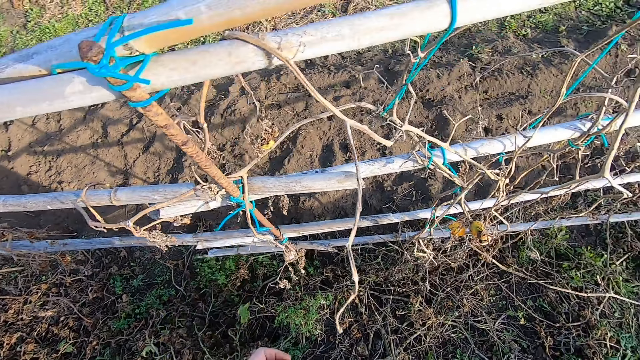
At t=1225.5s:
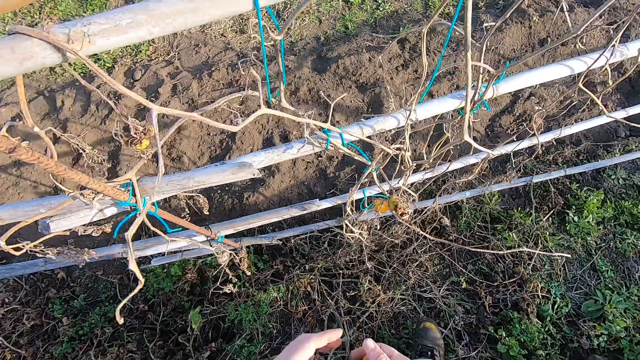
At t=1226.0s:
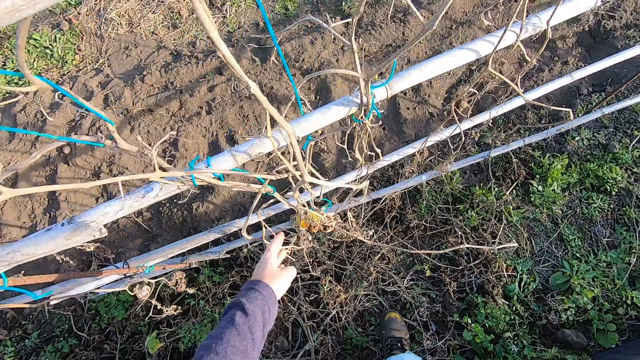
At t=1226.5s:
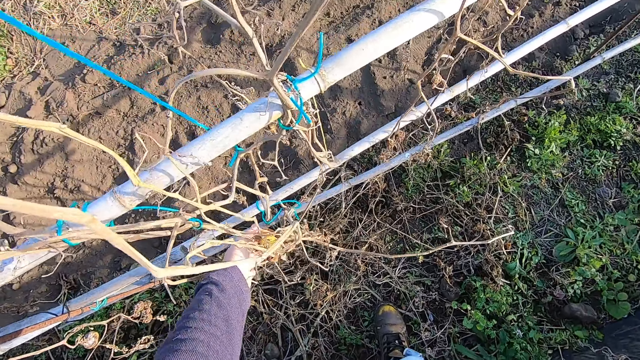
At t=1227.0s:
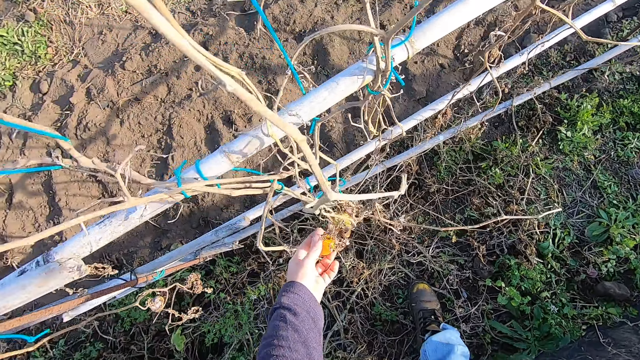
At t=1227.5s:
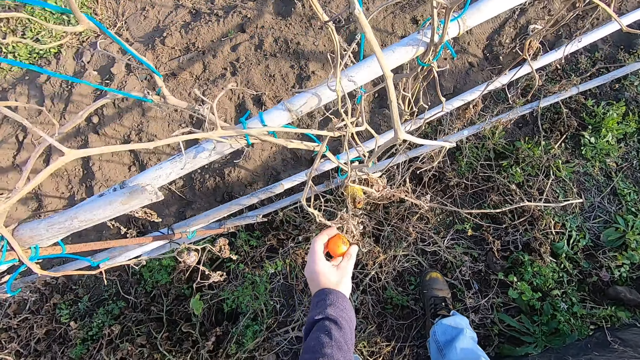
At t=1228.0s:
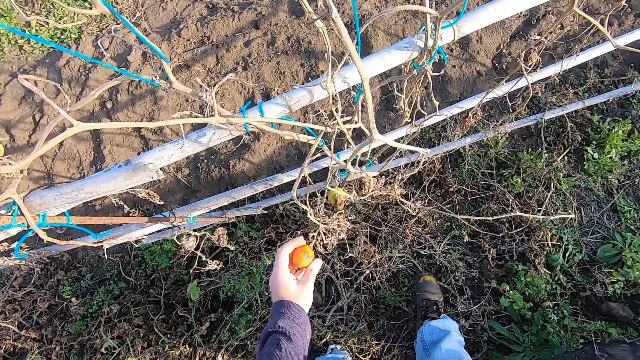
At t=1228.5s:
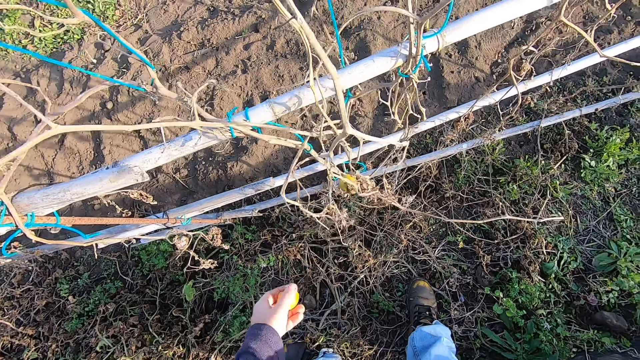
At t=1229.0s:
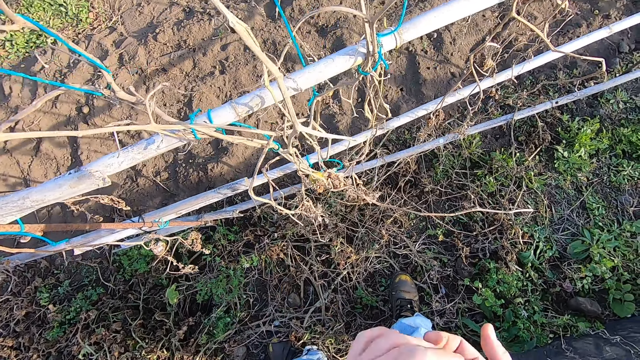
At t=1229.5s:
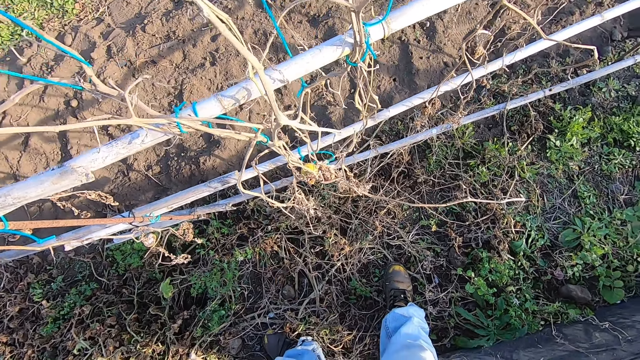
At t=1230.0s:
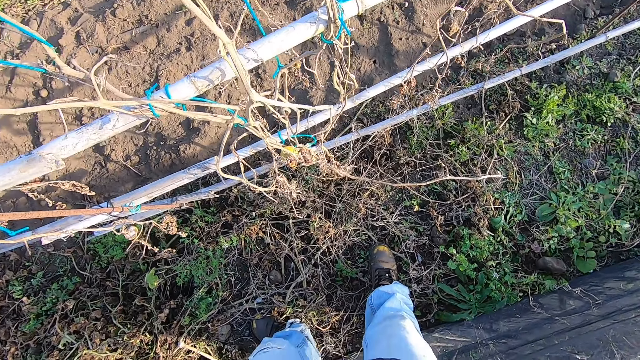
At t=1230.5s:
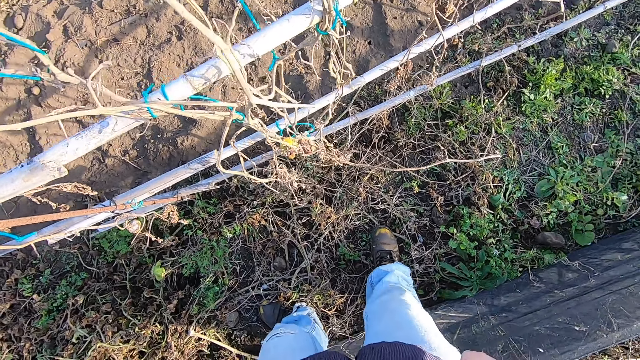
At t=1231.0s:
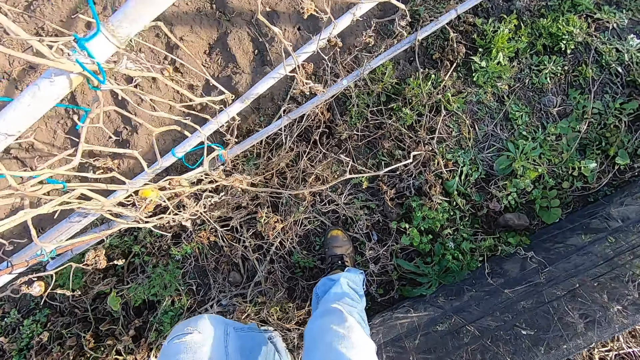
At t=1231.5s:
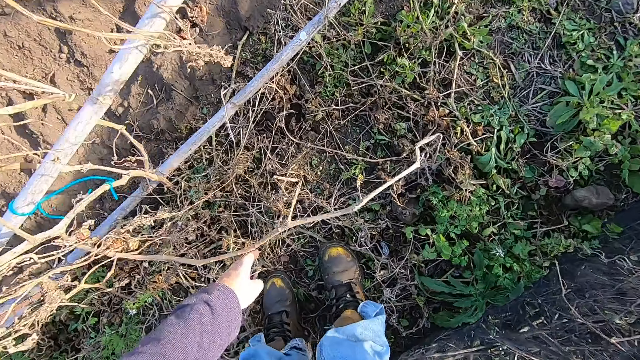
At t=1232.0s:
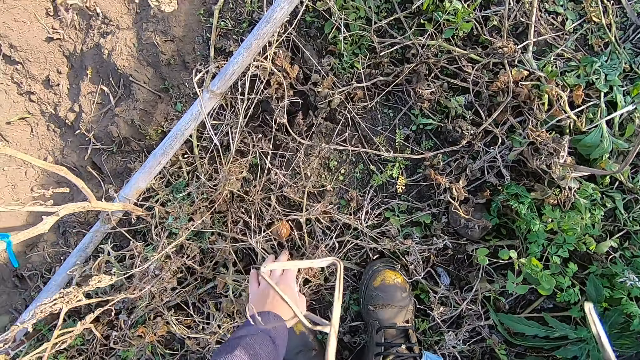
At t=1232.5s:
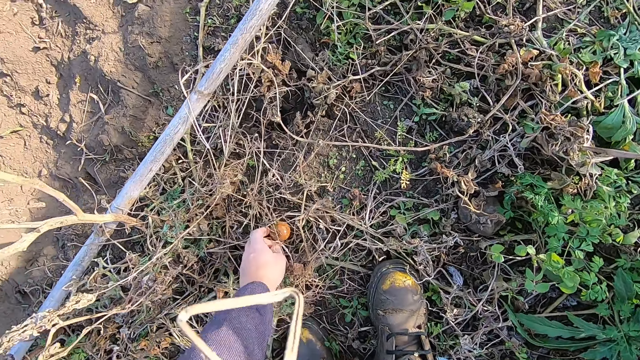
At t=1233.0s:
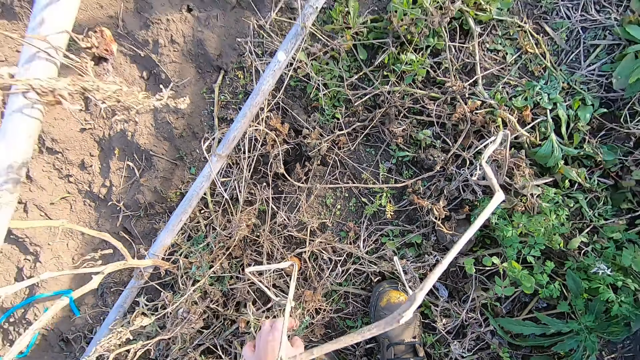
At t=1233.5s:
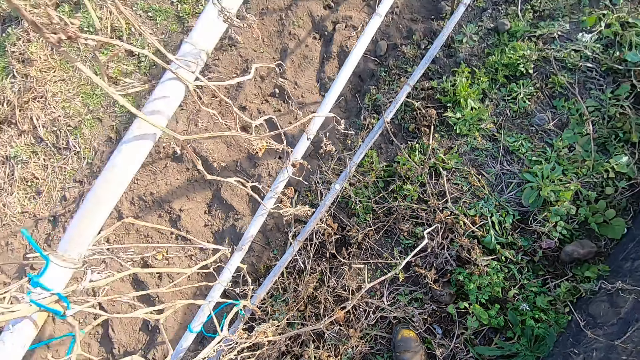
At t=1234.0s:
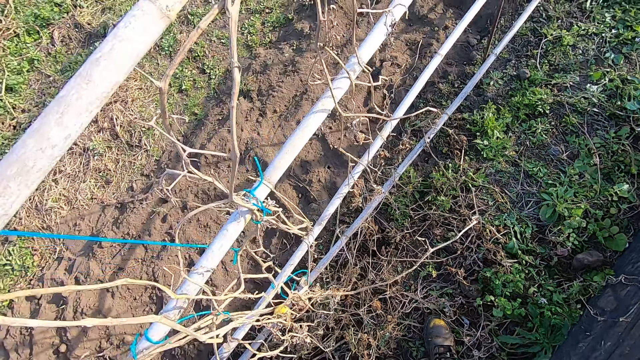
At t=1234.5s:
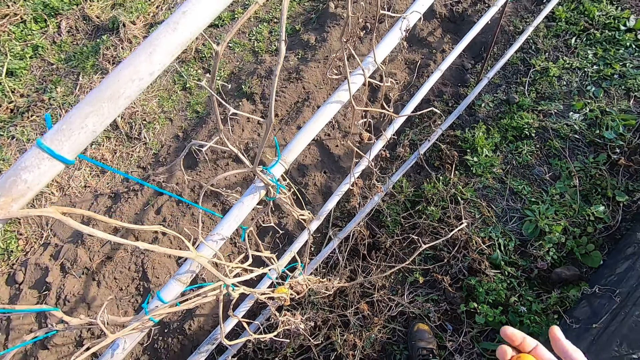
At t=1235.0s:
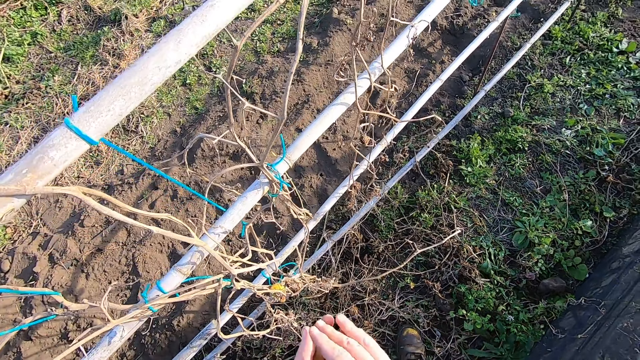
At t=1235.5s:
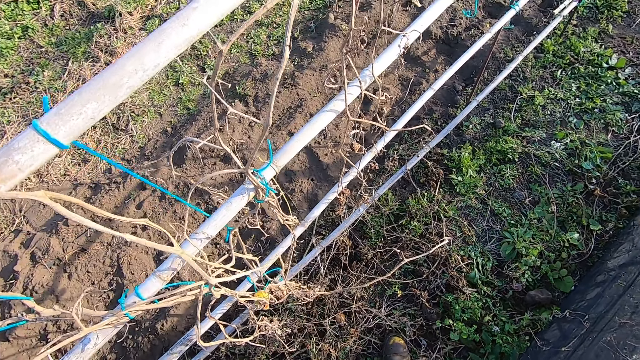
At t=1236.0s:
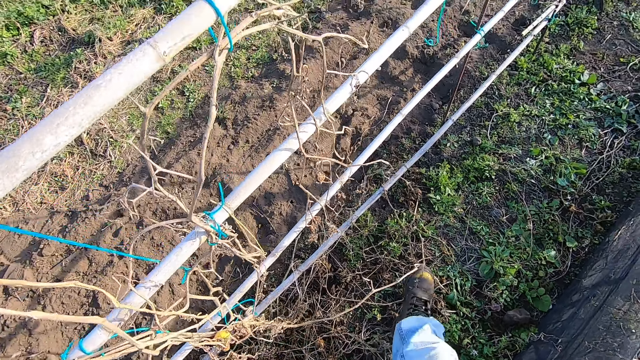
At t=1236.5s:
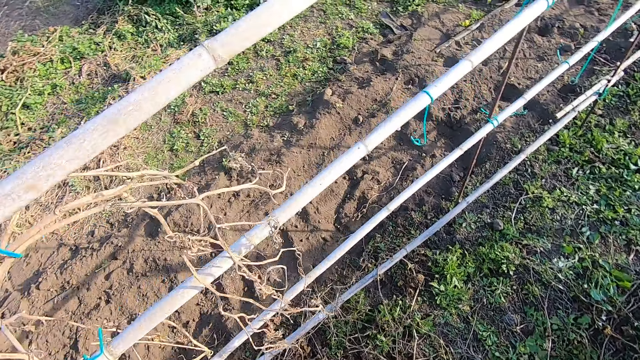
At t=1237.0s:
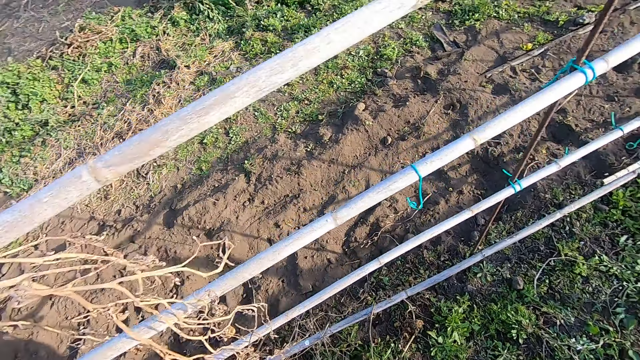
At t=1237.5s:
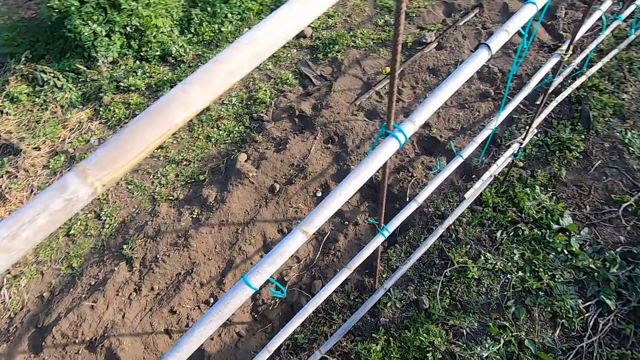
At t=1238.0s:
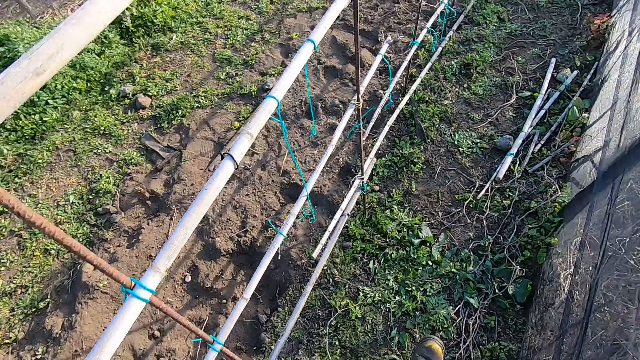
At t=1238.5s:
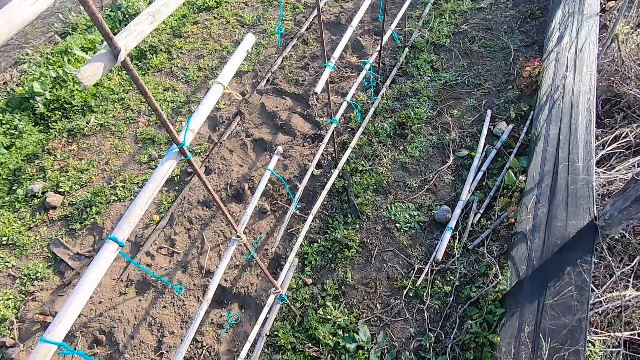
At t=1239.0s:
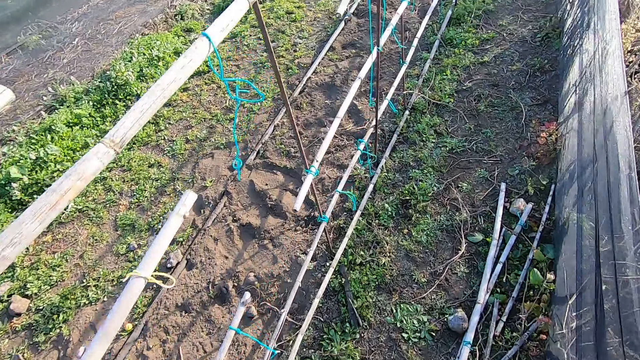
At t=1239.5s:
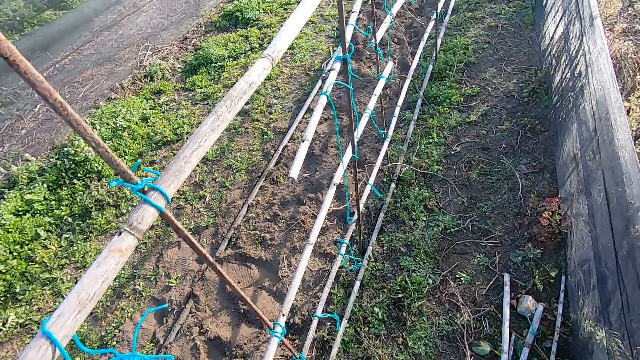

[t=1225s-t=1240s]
The camera wearer inspects a fruit. He plucks the fruit, passes the fruit from the left to the right hand, stares on the ground, bends down, and moves the branches or rusted leaves on the ground. He inspects a fruit on the ground. He stares on the ground, stares at his hands, and passes the leaves from the right to the left hand. He walks to the right side.

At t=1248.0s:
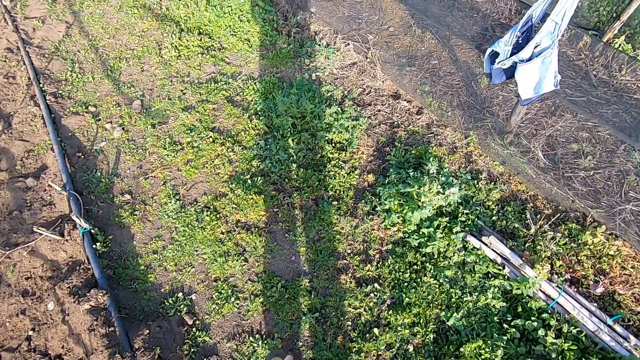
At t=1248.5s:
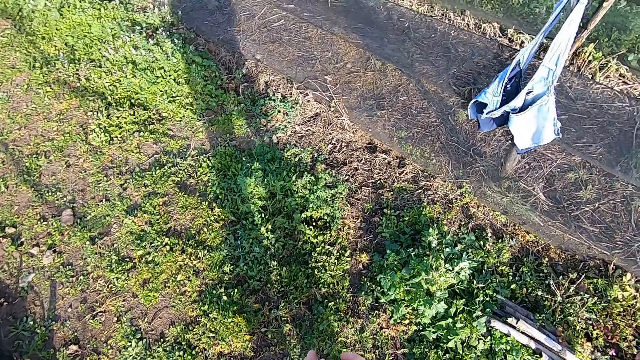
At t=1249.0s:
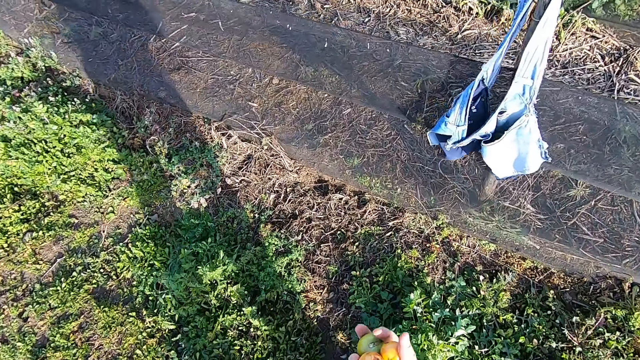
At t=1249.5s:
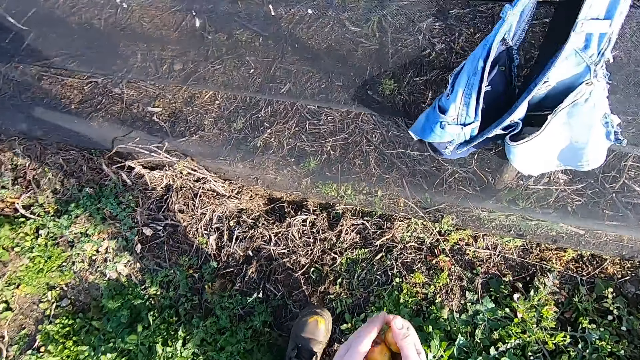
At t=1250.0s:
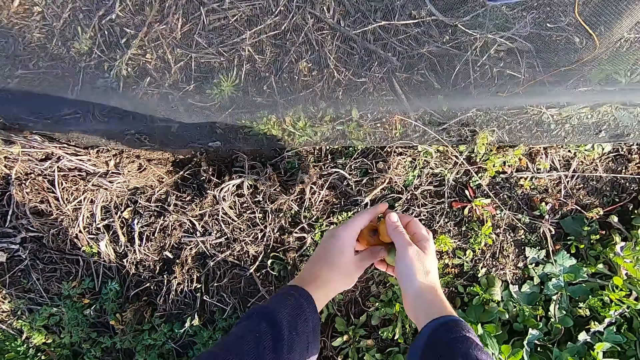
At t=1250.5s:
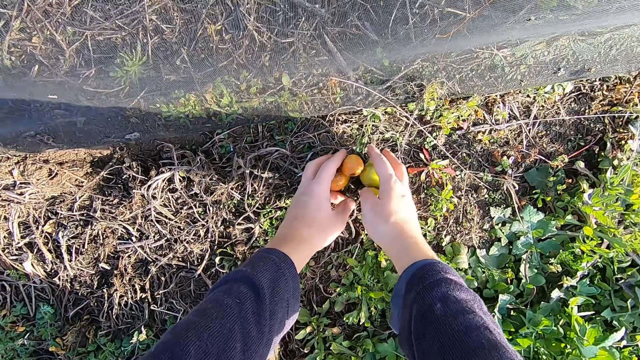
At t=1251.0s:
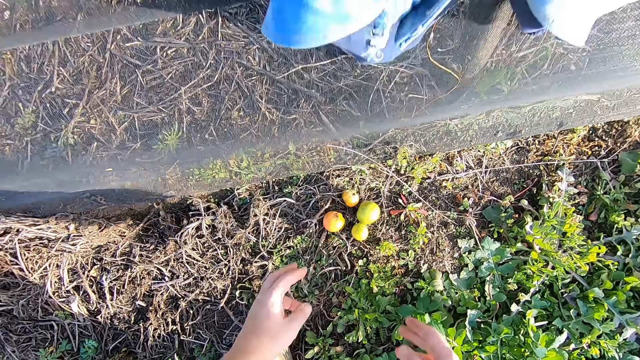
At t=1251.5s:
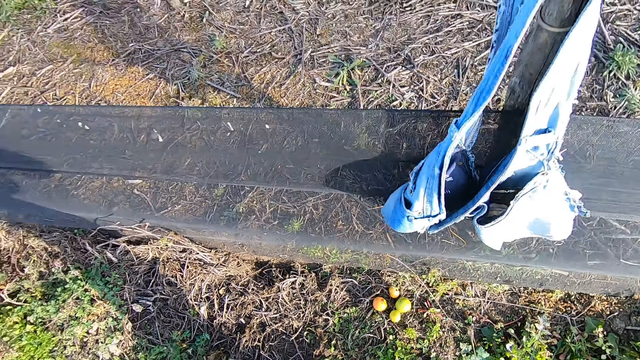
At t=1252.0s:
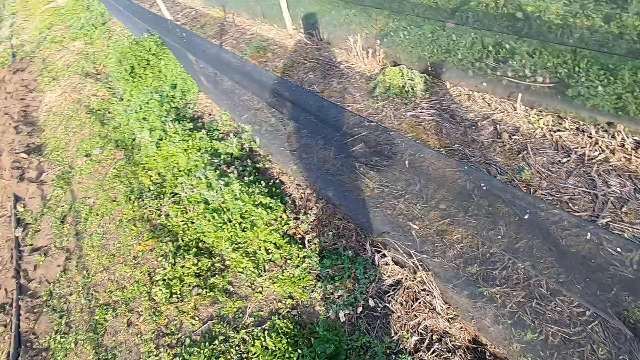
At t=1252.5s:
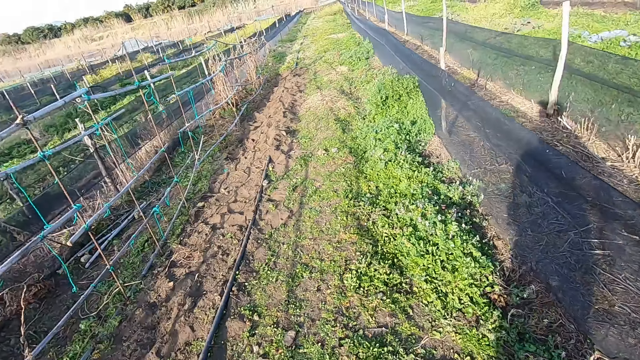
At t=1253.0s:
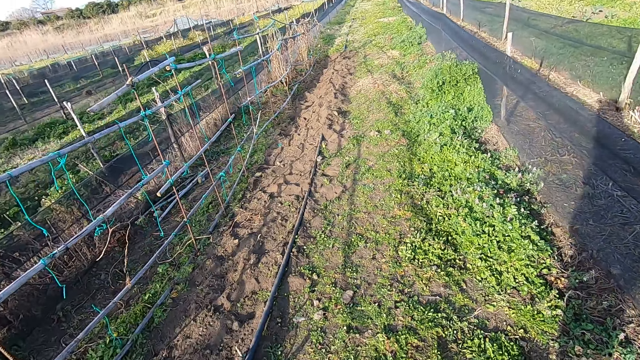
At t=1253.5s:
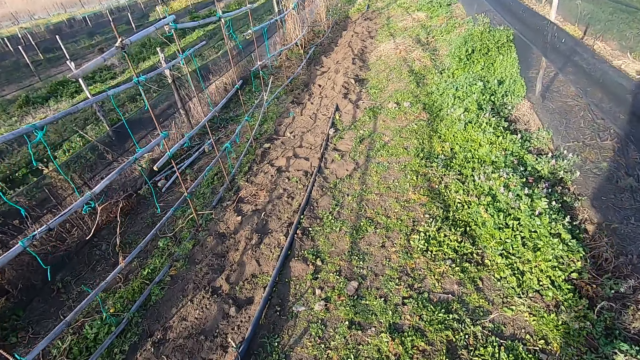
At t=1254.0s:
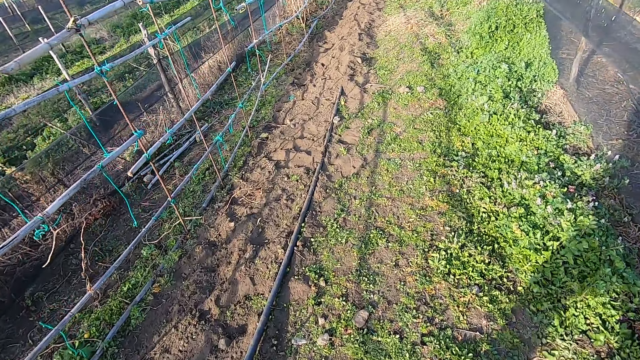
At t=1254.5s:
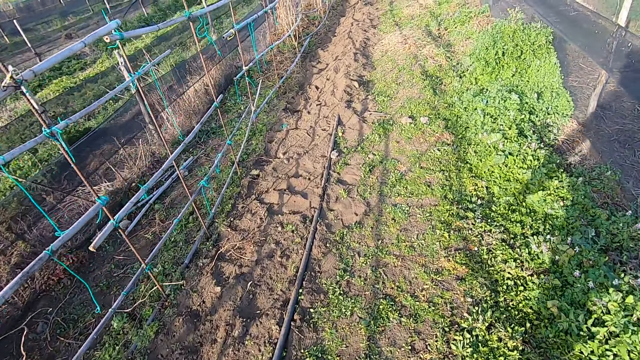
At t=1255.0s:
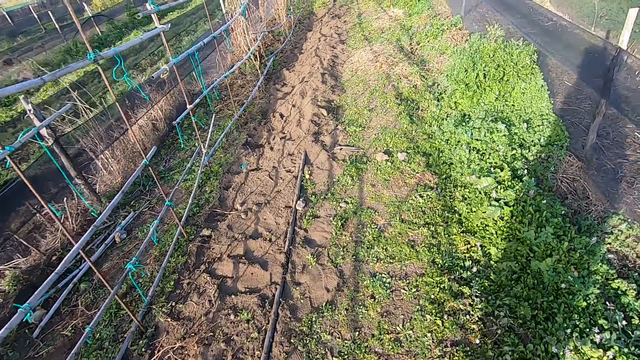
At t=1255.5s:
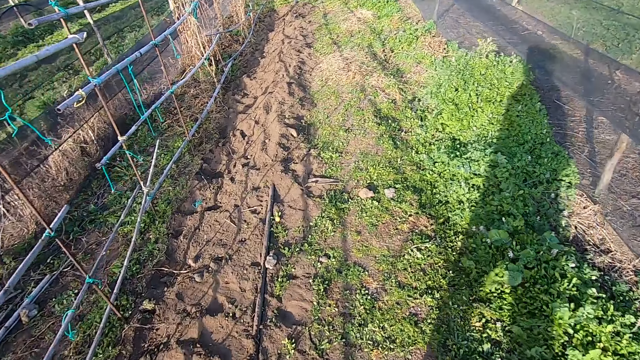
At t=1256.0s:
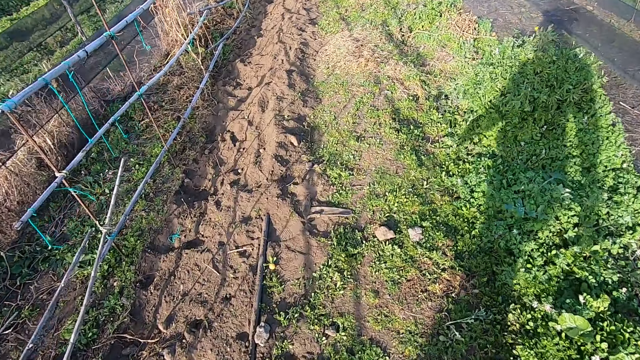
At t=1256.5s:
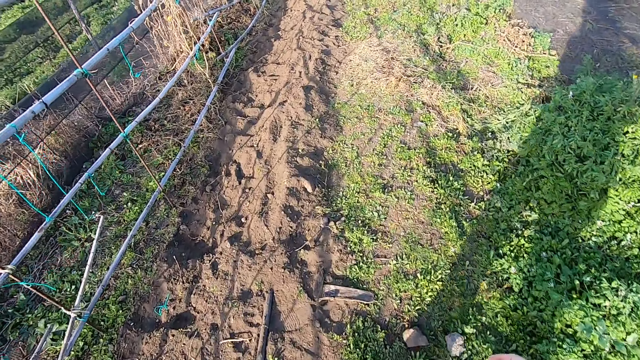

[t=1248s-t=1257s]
The camera wearer drops fruits on the ground with both hands. They walk to the wood fence.
